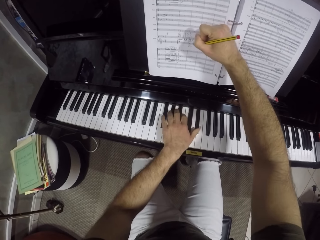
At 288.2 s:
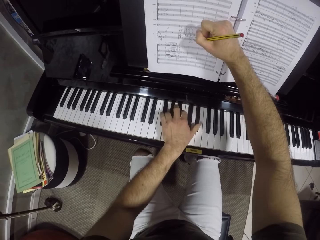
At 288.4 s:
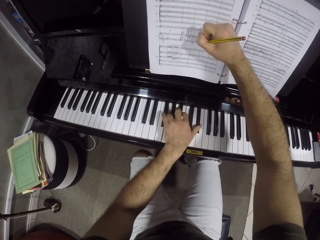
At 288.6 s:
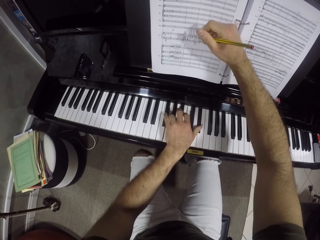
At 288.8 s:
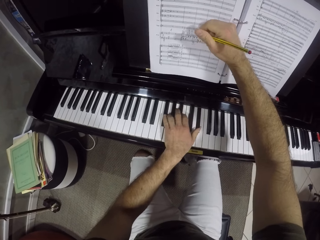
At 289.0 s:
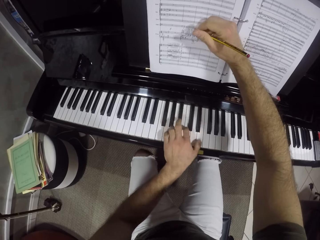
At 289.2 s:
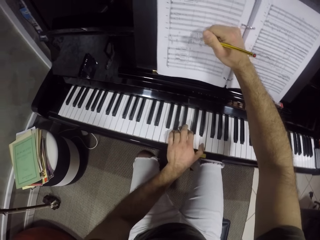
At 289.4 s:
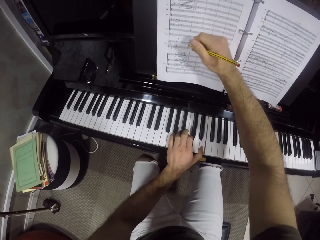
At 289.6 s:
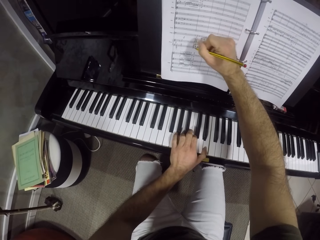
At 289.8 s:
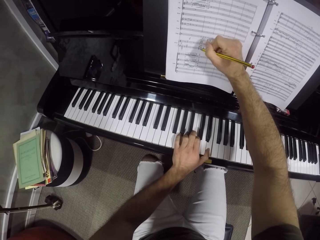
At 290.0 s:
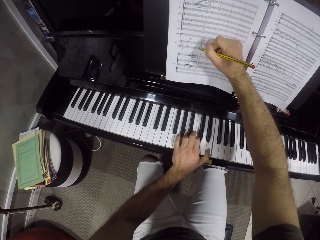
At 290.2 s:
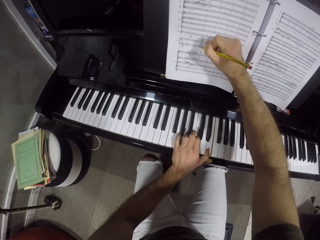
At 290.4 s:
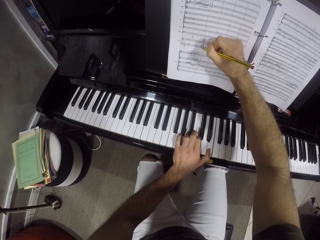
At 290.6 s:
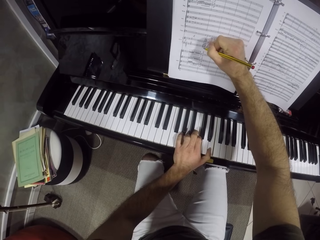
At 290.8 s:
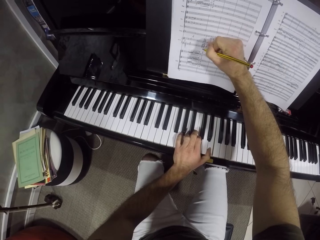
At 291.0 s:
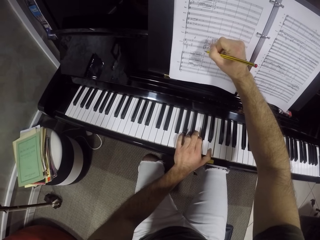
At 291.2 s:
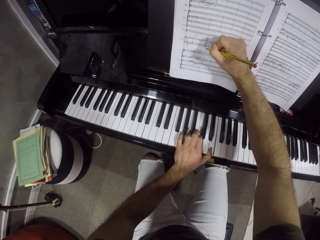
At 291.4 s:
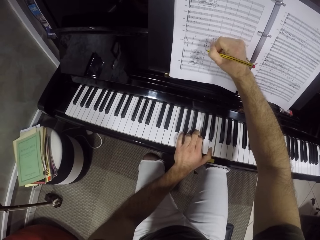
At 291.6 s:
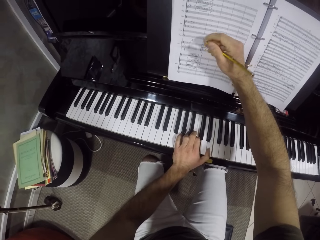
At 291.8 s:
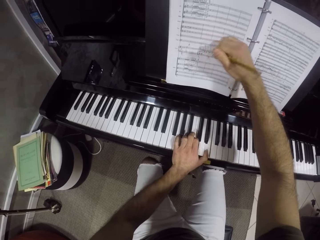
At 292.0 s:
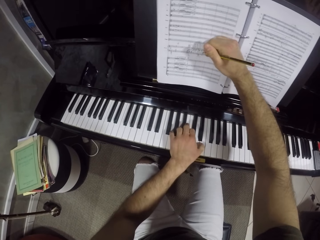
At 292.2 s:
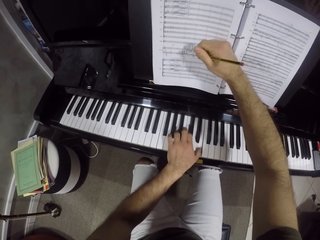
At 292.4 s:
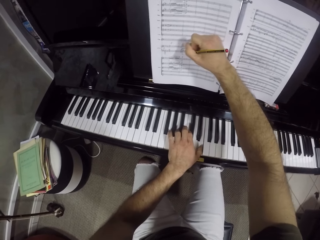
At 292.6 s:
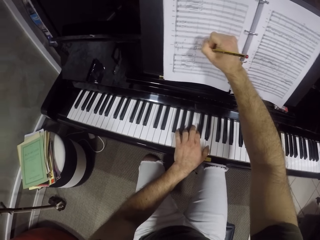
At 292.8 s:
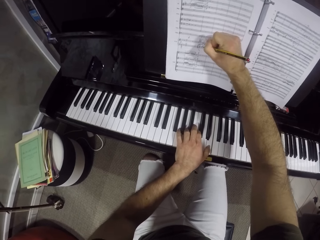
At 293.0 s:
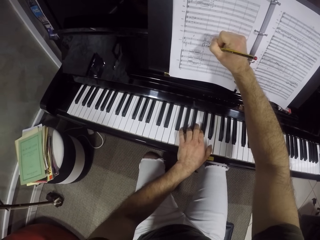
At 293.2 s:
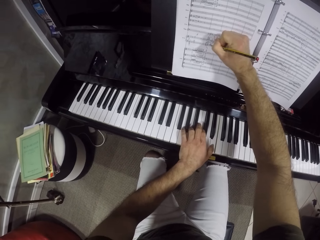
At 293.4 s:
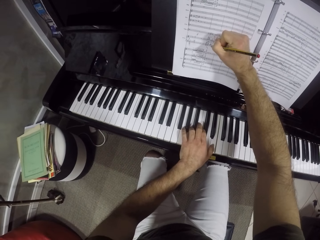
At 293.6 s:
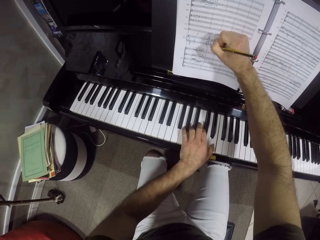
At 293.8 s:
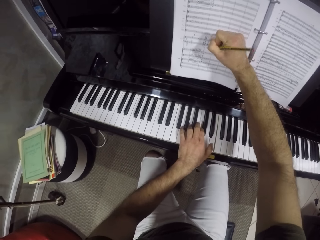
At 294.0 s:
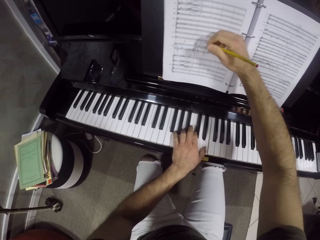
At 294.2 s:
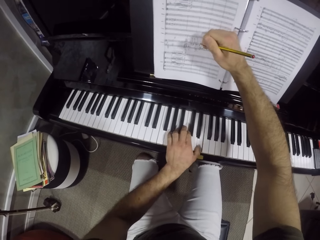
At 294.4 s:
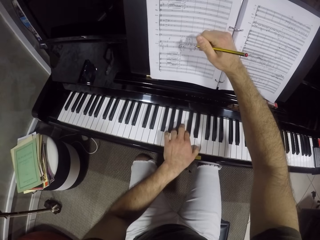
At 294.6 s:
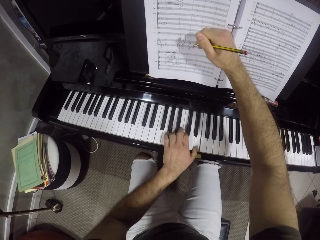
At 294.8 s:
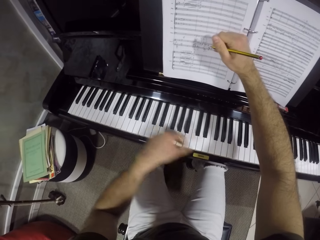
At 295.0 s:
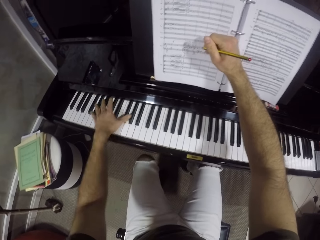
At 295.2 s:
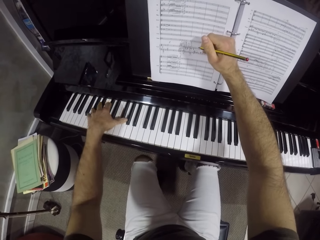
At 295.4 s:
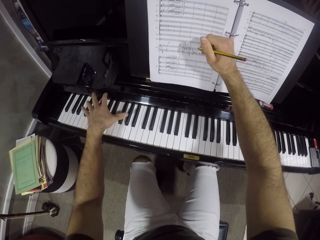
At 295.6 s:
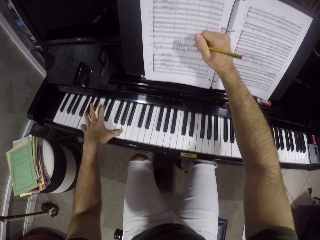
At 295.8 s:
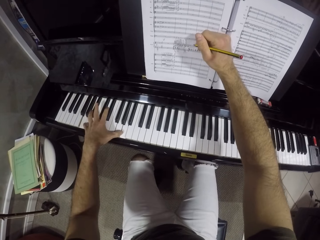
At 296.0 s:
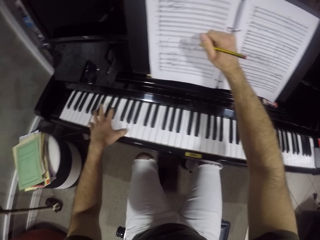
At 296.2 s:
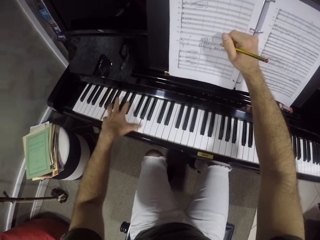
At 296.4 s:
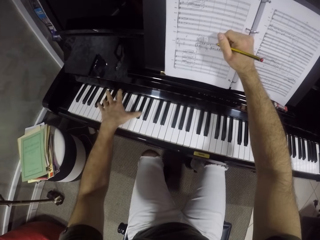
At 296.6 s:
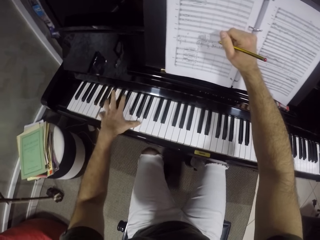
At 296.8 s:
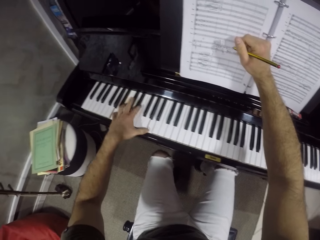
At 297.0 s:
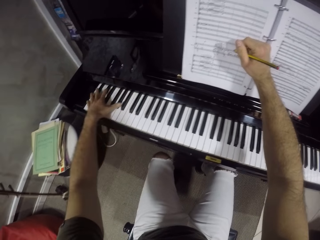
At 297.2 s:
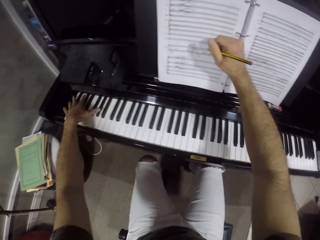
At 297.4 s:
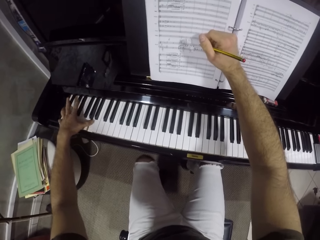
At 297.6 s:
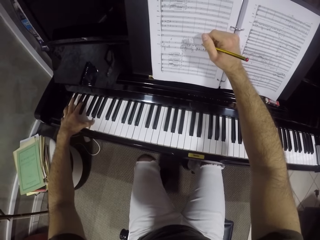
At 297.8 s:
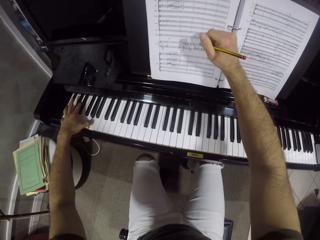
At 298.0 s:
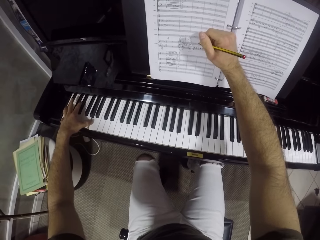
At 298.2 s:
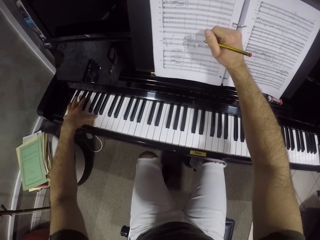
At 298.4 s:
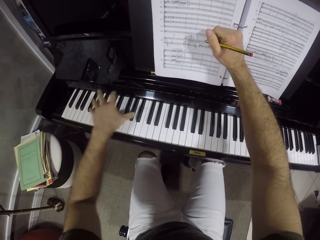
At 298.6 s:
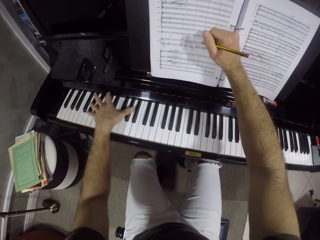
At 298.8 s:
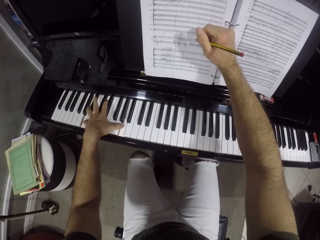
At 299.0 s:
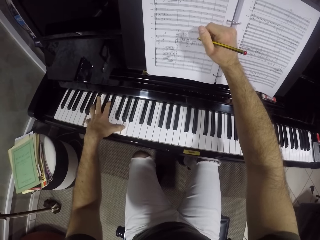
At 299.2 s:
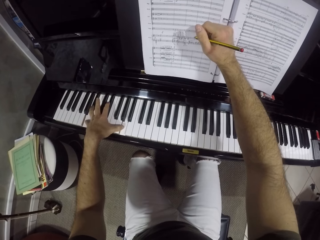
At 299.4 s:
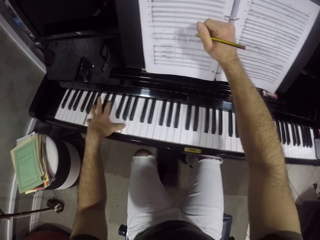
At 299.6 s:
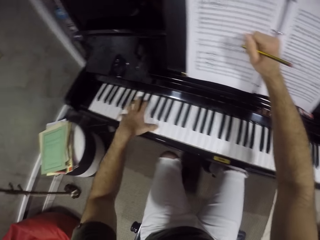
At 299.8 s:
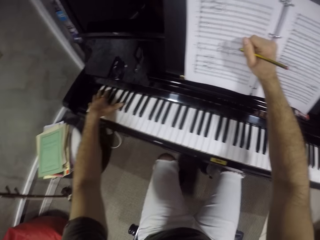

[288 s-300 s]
The camera wearer moves the right hand on the music book. He writes in the music book on the piano with a pencil in his right hand. He plays the piano. He writes on the music book with the pencil. He plays the piano with his left hand.

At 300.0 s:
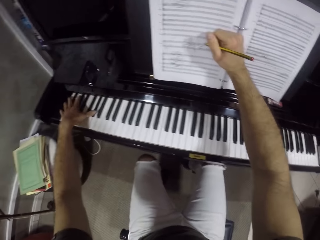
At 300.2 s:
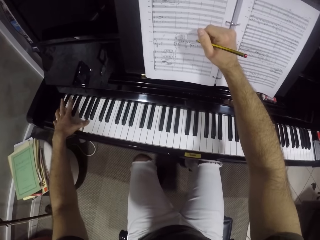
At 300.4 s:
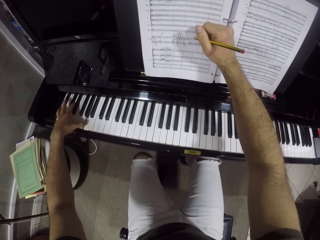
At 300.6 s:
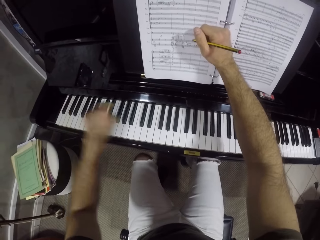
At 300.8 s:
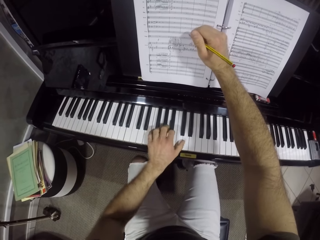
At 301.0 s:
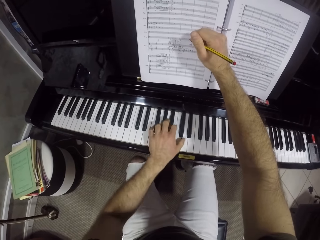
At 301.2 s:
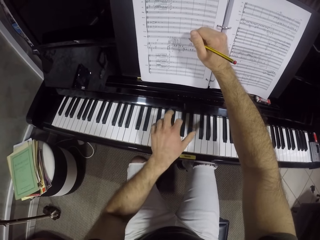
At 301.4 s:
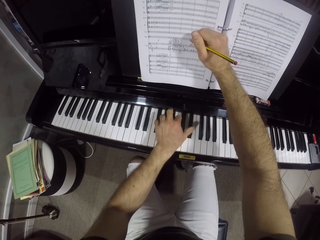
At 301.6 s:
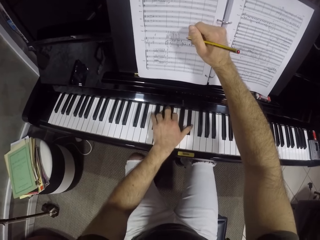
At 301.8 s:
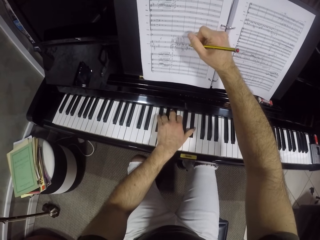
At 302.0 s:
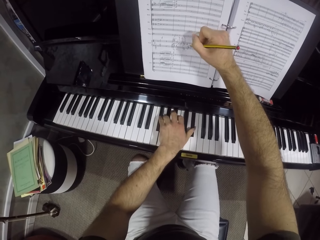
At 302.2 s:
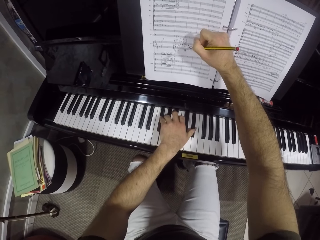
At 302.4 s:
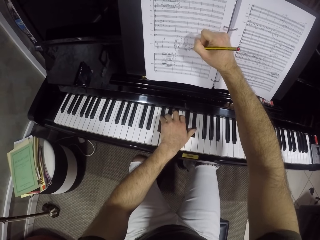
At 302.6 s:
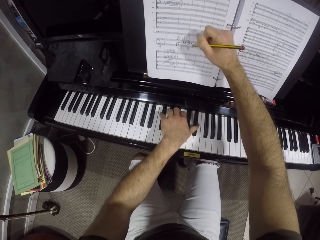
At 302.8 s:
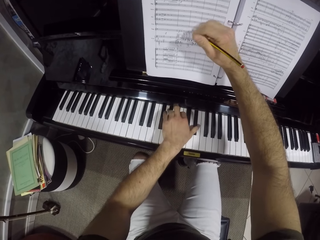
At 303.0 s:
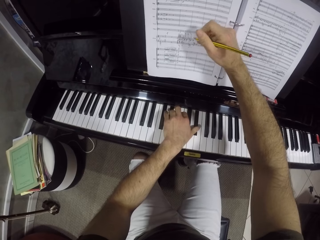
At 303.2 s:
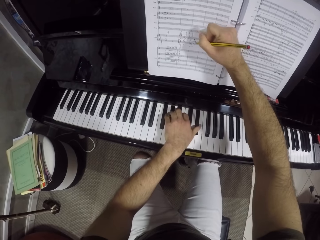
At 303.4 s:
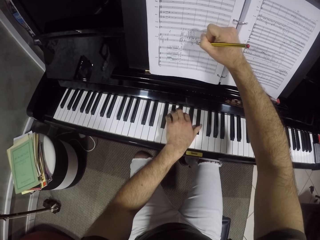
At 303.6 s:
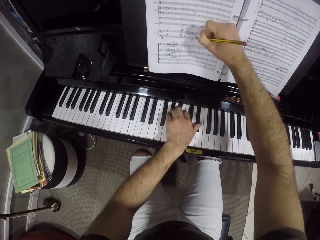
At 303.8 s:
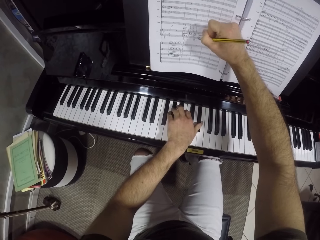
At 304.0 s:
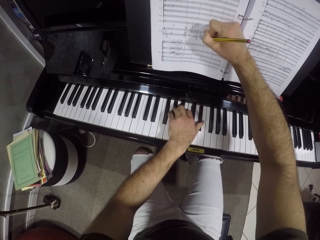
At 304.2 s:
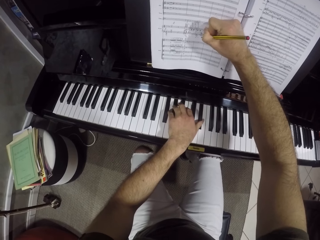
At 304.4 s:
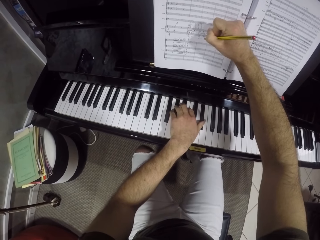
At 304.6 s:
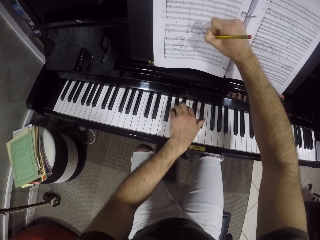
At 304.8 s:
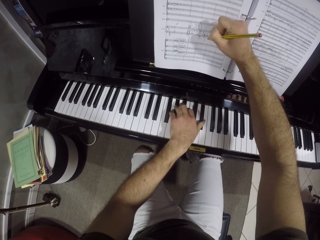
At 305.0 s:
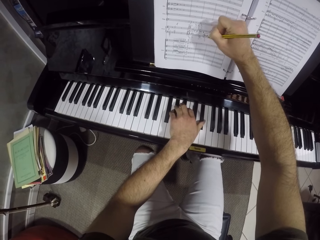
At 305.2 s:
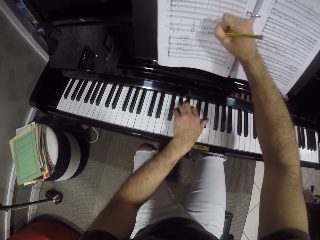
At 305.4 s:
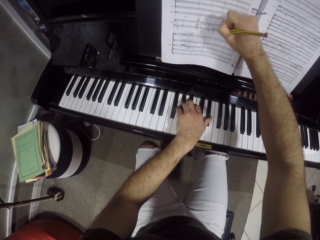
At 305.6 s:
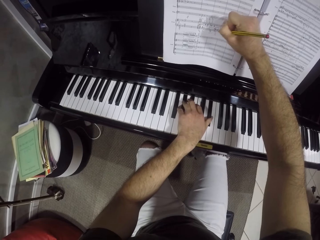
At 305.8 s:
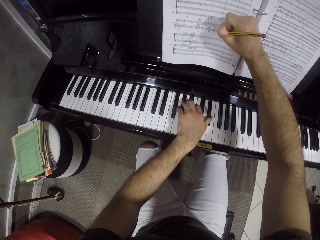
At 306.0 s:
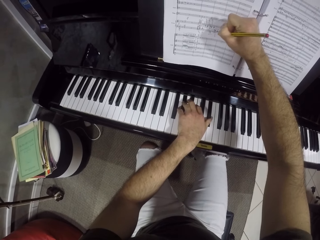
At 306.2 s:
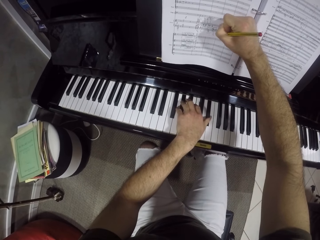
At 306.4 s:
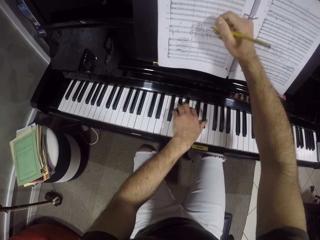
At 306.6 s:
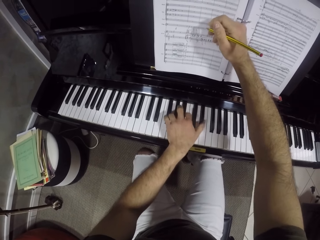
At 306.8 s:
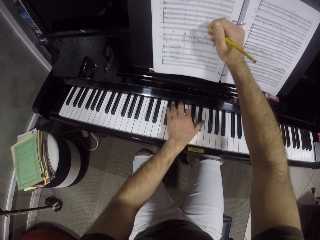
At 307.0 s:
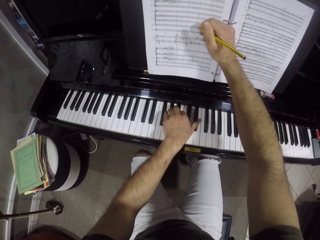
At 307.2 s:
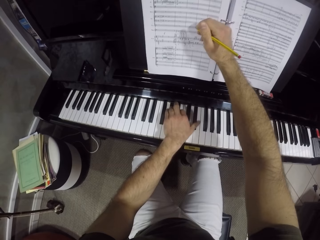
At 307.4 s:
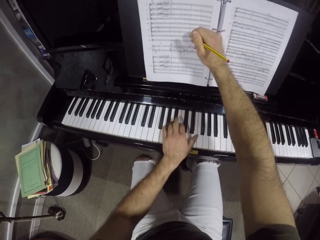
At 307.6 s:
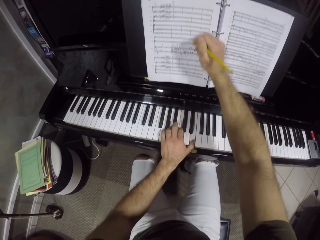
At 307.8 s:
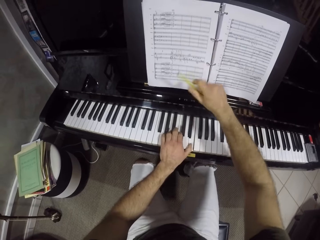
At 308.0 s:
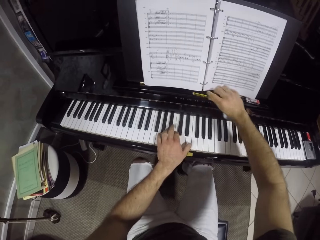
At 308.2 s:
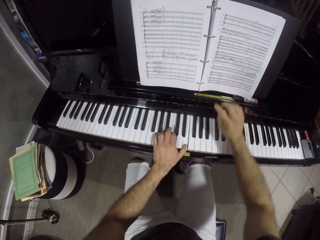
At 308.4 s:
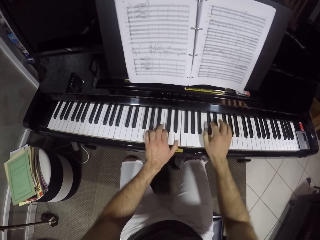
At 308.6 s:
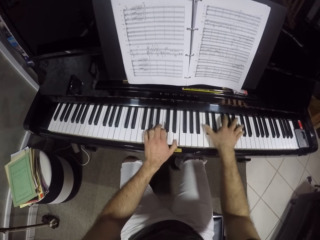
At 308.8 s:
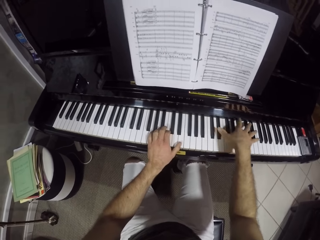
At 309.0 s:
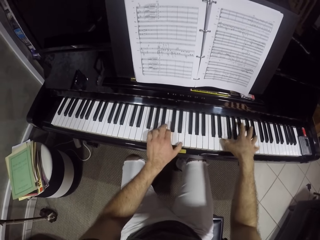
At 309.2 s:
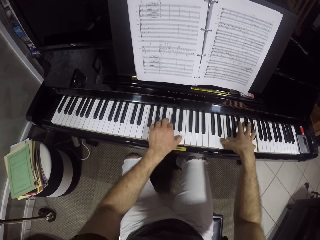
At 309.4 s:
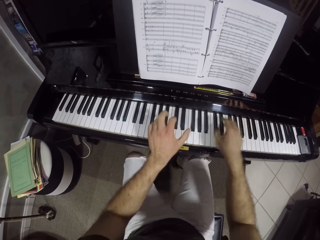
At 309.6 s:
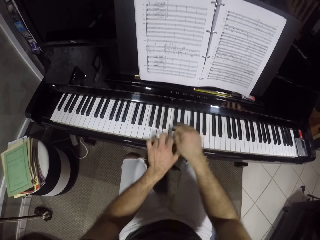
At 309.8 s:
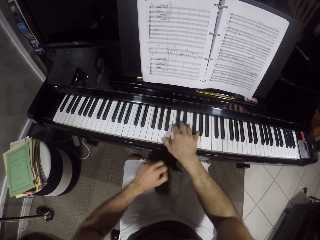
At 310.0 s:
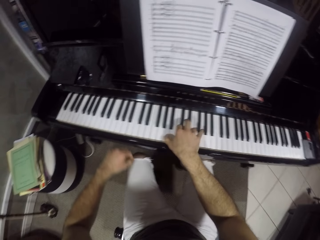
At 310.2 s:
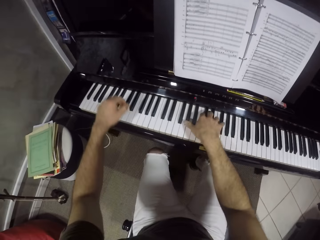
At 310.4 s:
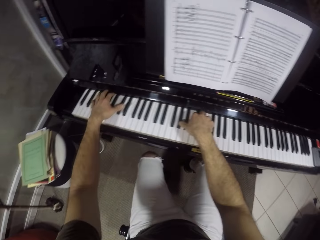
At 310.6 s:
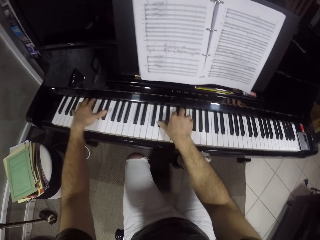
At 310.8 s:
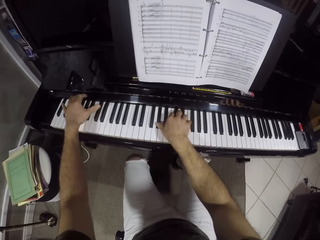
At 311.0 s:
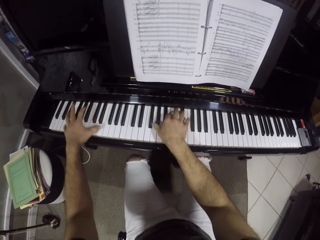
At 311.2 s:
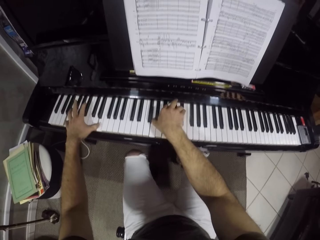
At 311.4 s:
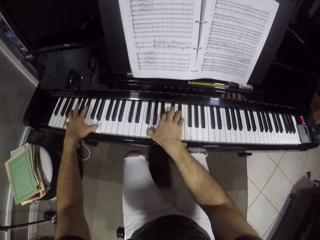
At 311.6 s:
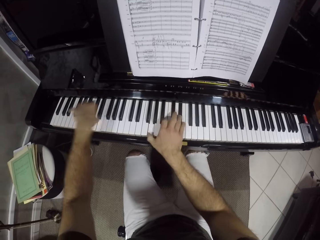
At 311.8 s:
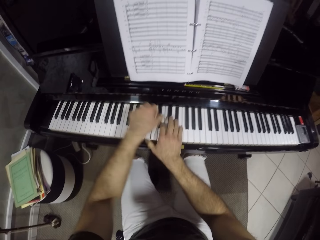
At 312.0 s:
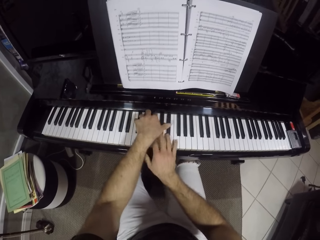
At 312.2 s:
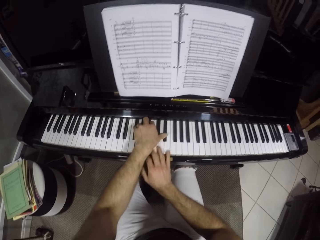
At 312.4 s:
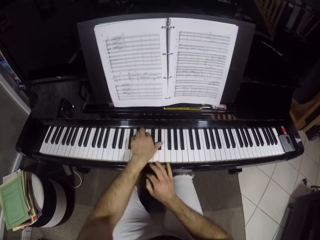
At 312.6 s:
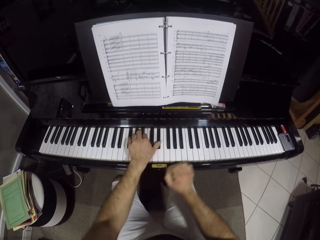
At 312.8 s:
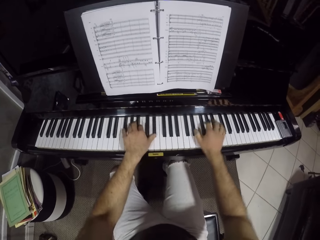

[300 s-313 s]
The camera wearer writes in the music book on the piano with a pencil in his right hand. He plays the piano with his left hand. He drops the pencil on the piano with his right hand. He moves the pencil. He plays the piano with both his hands.
